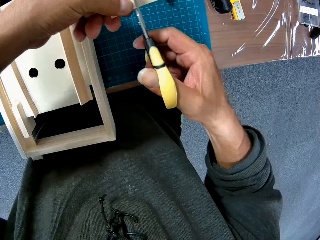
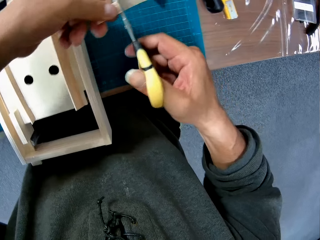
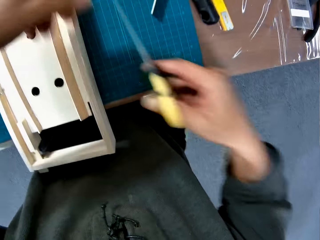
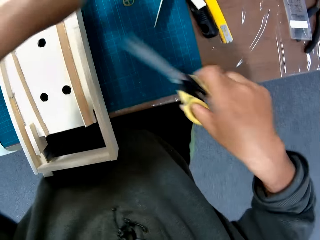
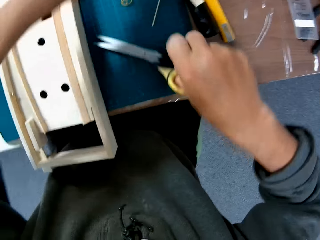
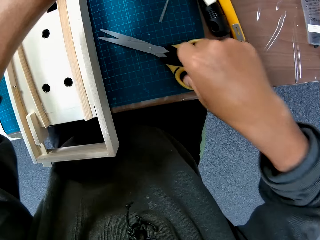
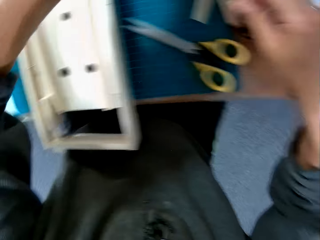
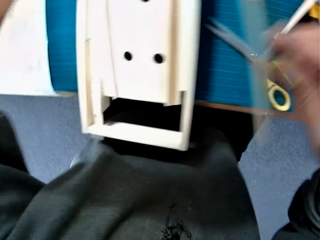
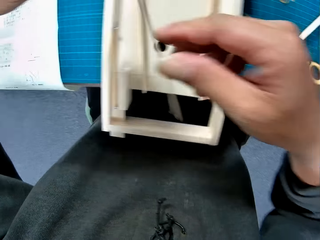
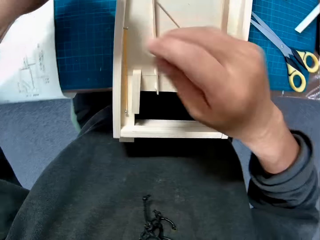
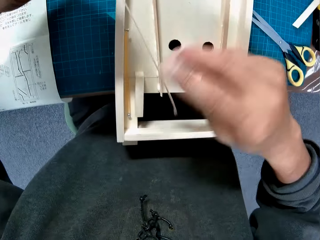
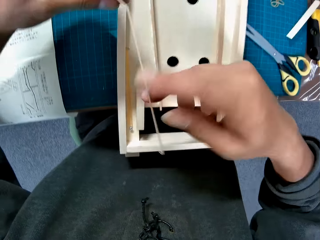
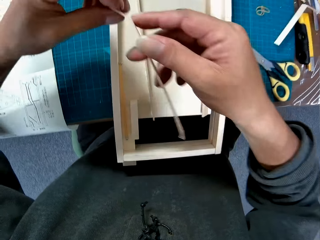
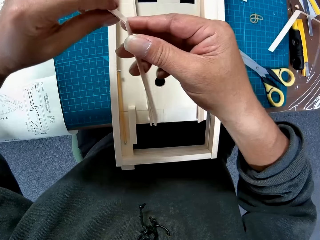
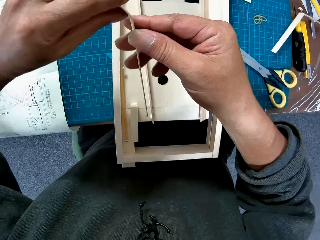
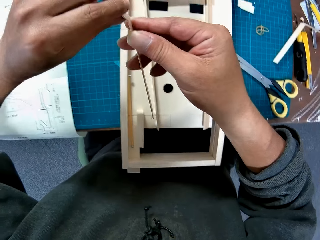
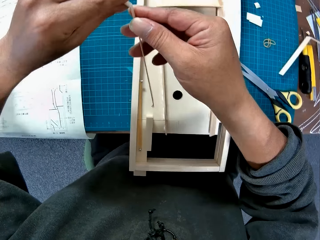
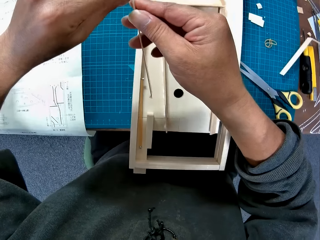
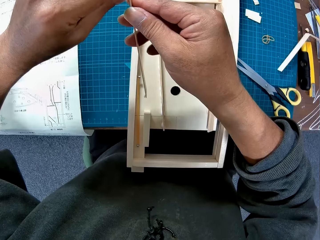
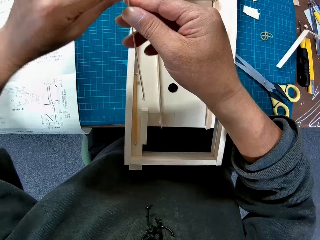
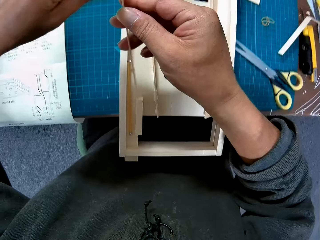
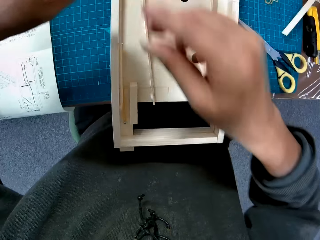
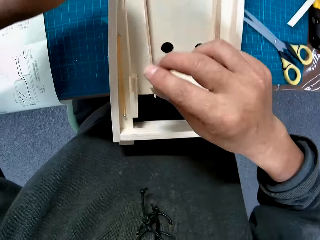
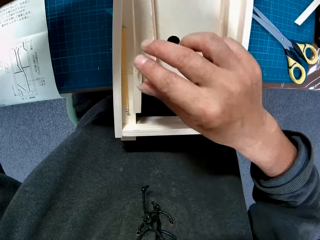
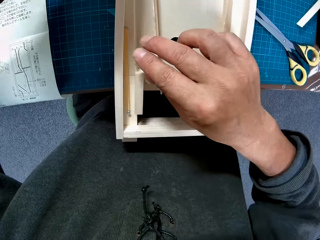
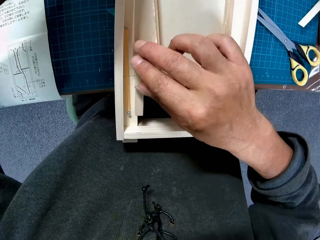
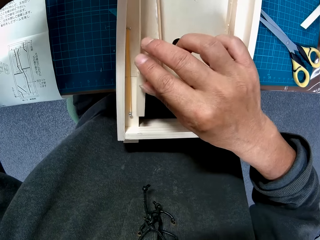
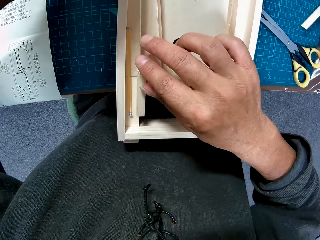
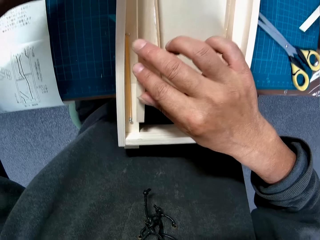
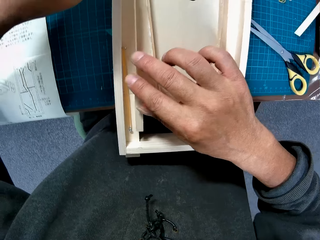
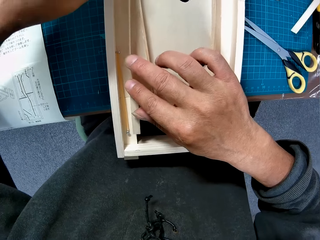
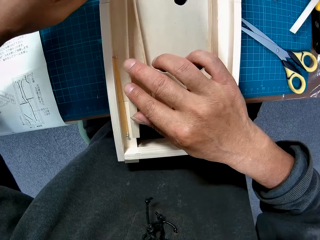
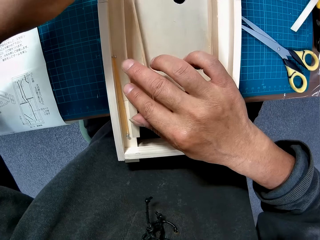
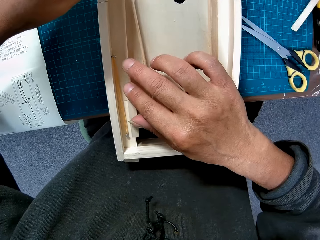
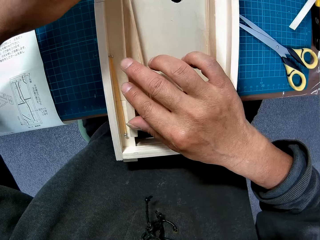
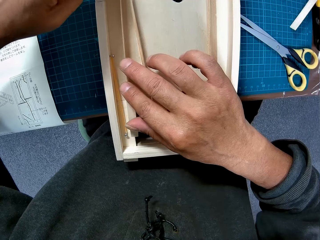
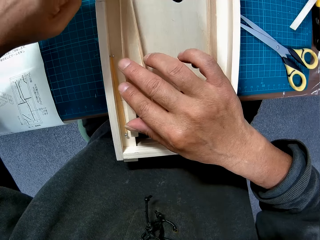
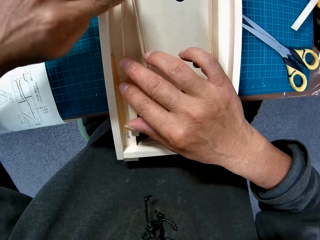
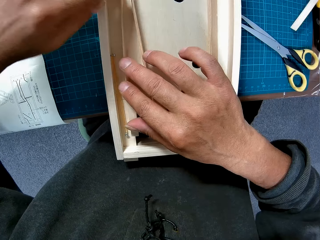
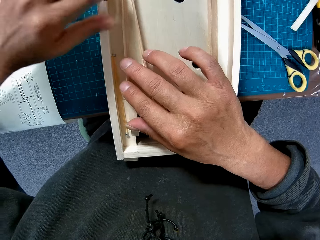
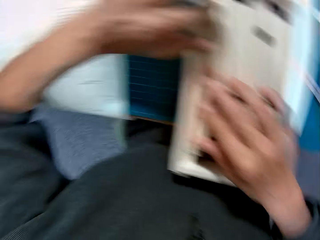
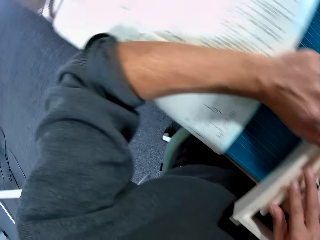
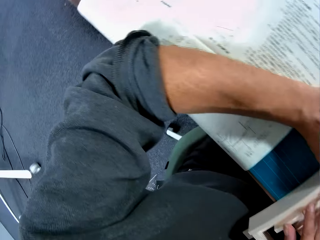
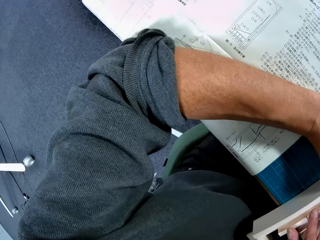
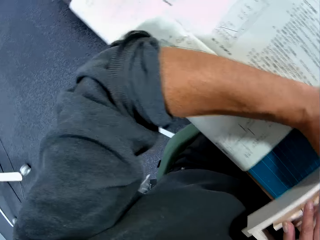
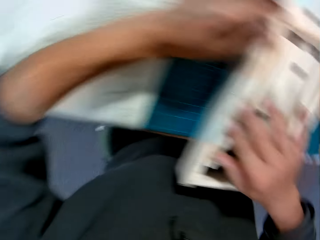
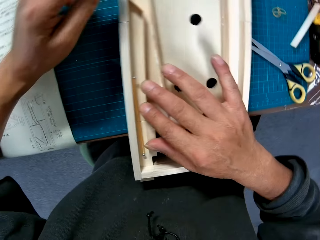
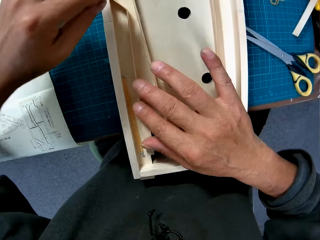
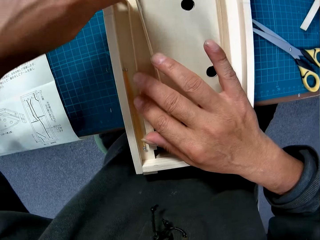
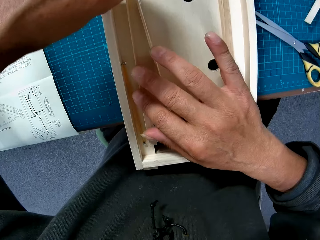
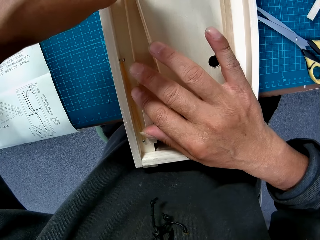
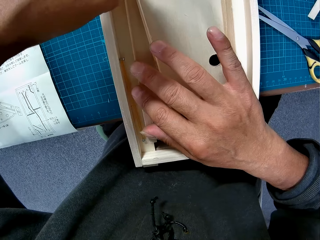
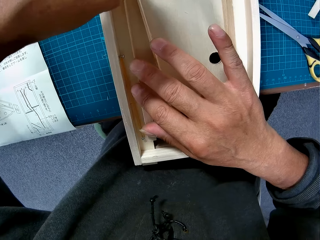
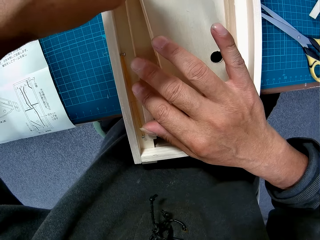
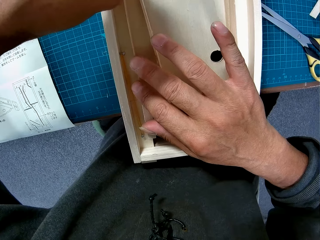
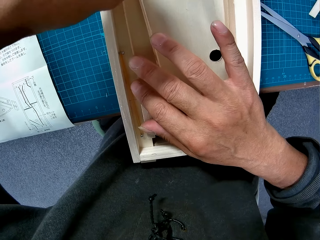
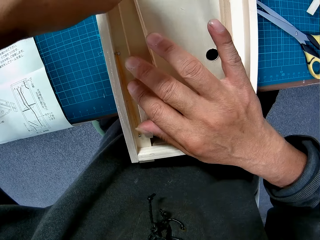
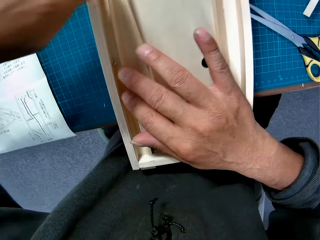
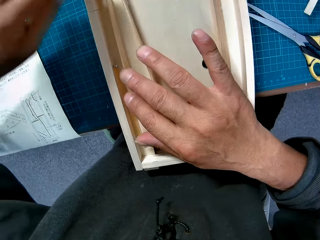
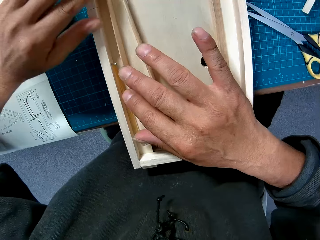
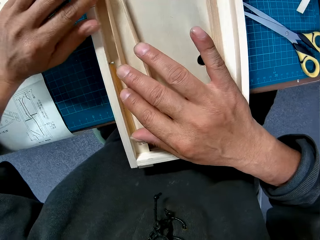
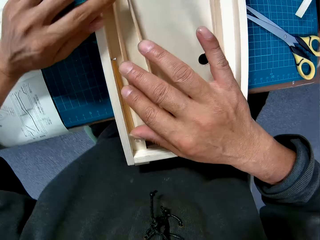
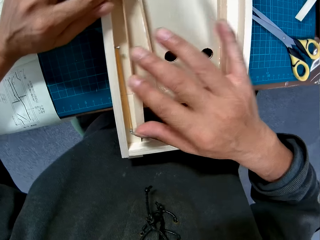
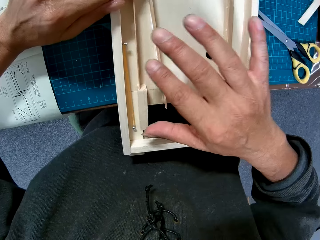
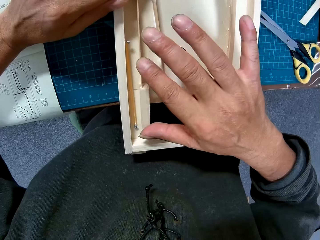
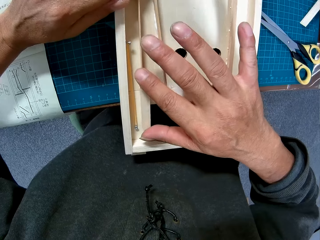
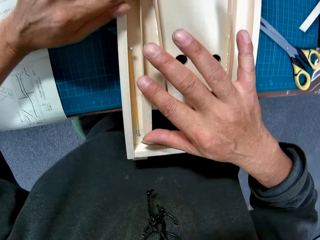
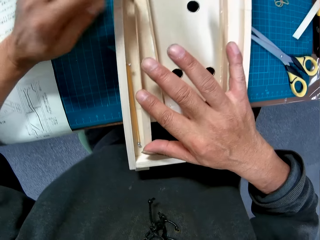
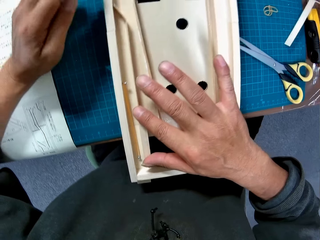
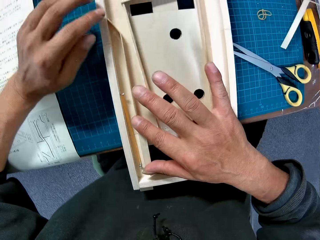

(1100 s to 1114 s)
The camera wearer drops the scissors on the table with her right hand. She cuts a piece of paperboard with a hand. She bends the piece of paperboard or wood with both hands. She places the piece of wood in a wooden model or paperboard model with both hands. She looks around a room. She adjusts the piece of paperboard on the paperboard model.

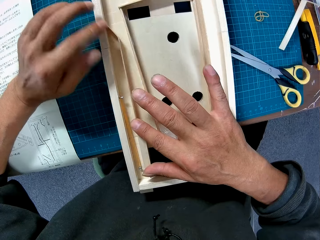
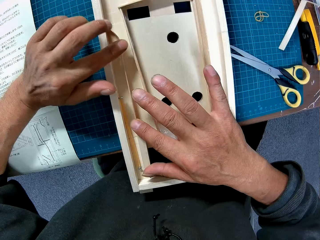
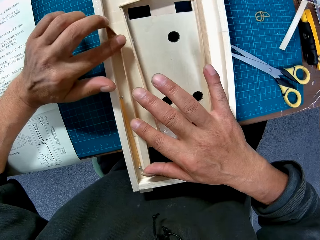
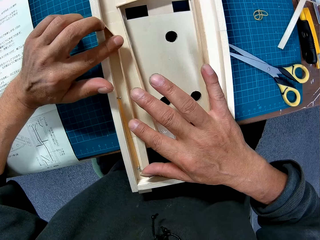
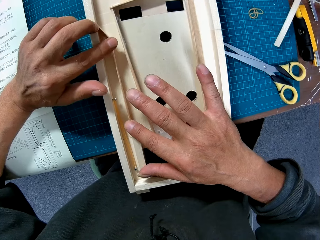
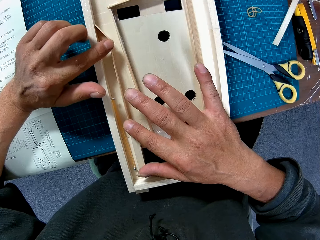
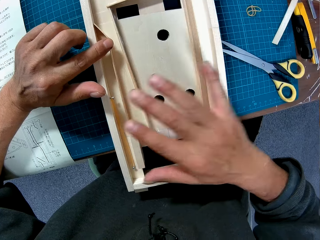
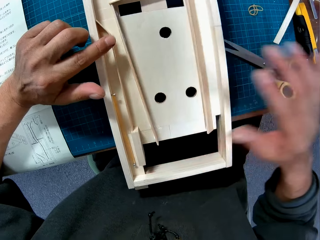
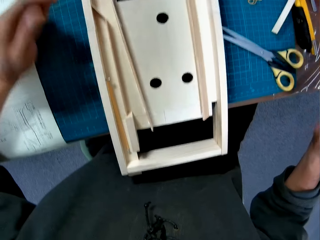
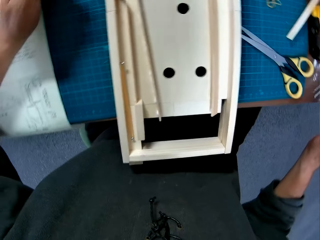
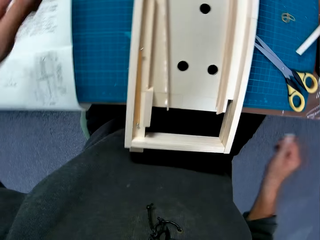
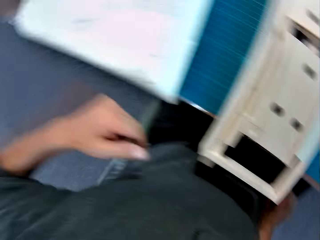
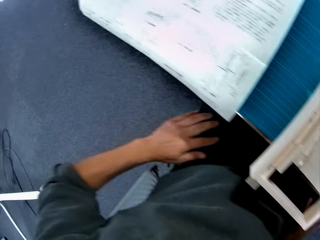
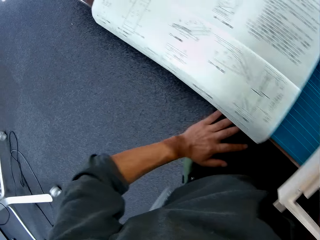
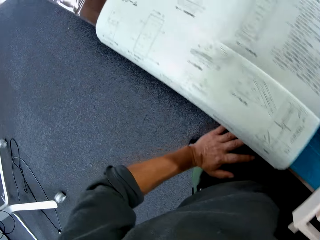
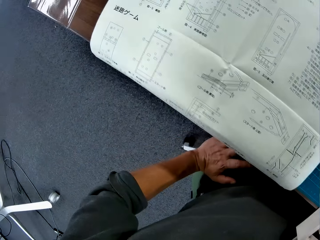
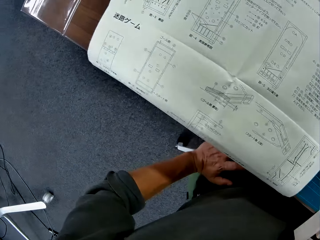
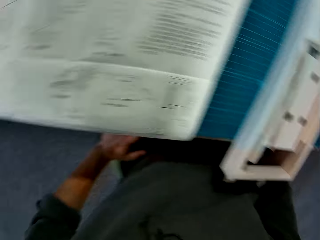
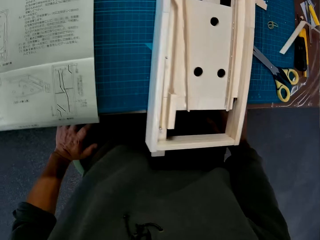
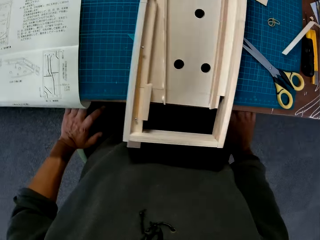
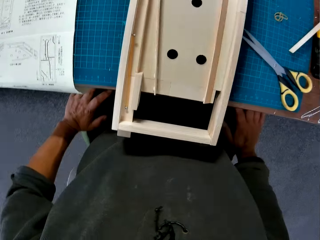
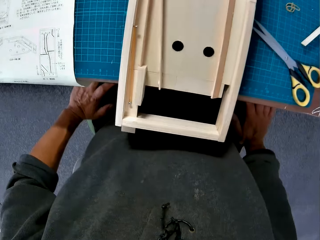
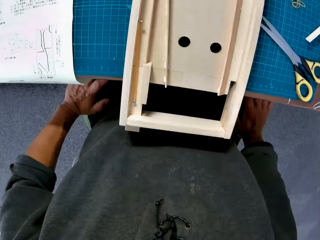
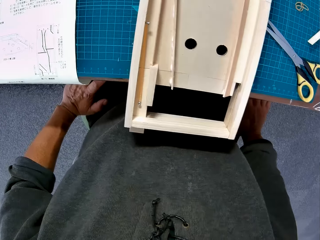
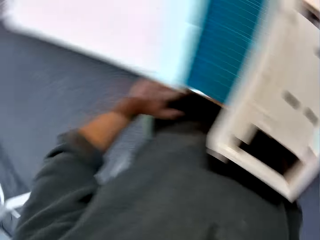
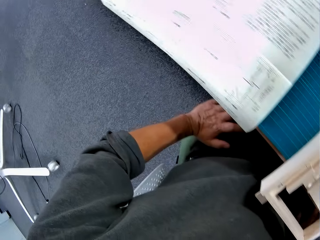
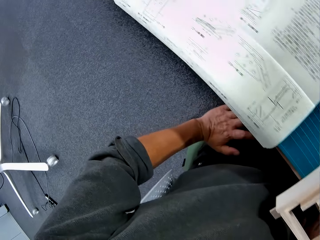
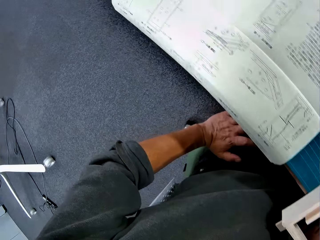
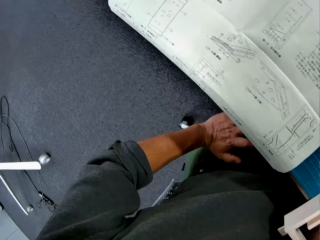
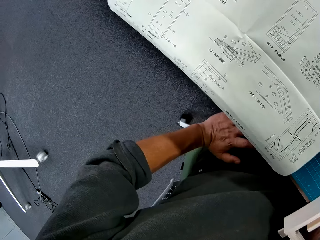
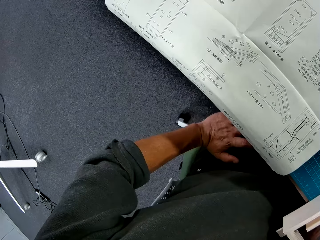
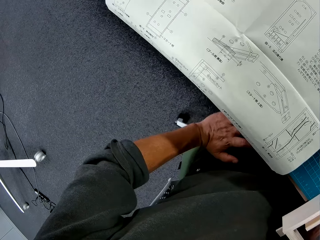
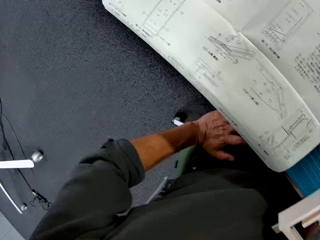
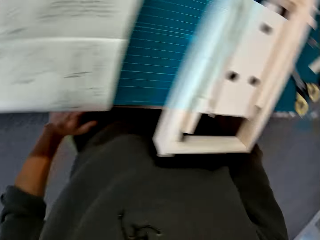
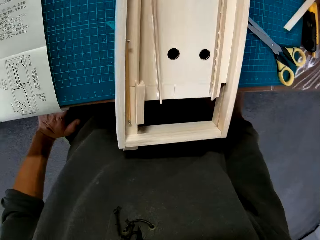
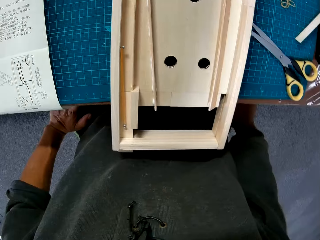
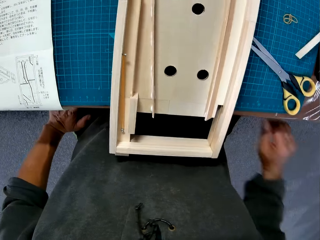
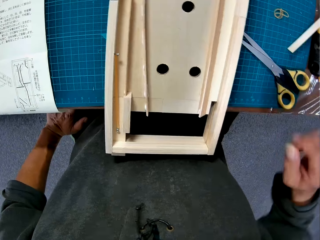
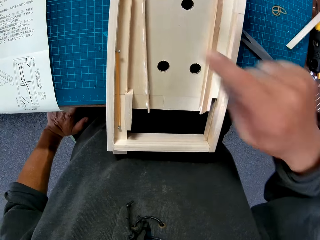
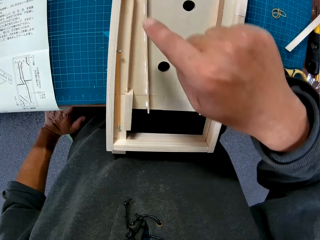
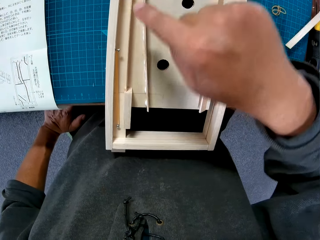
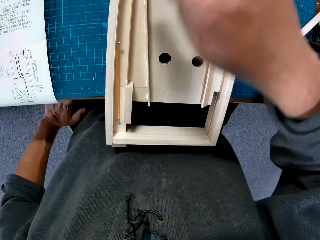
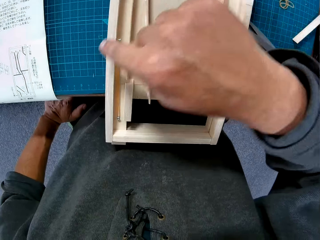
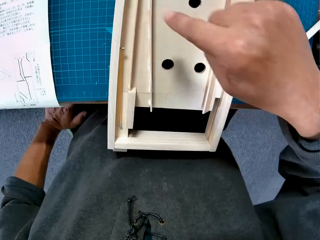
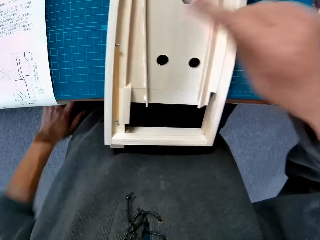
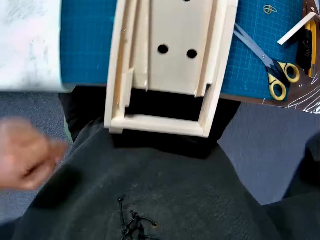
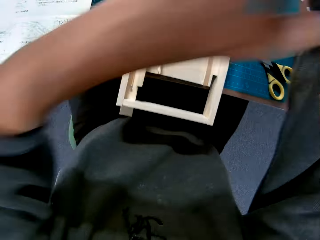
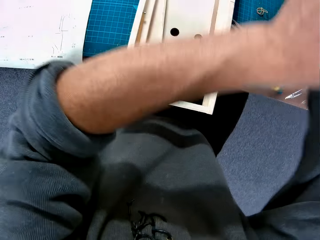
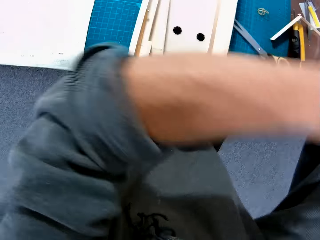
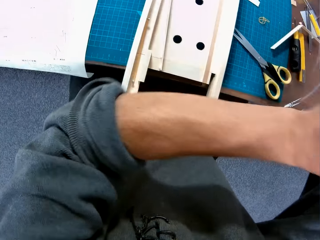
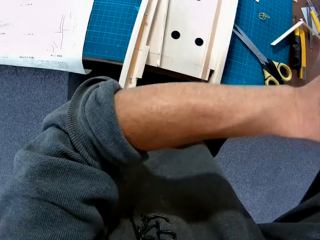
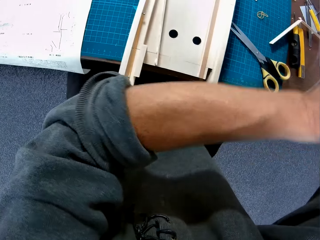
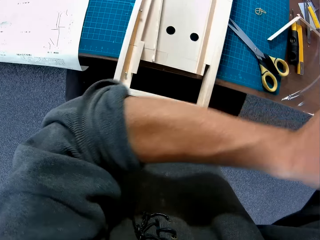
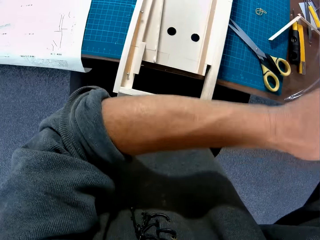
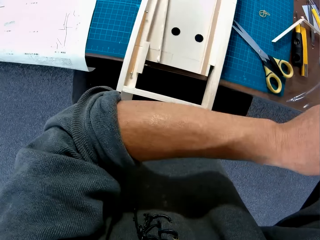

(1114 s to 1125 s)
The camera wearer looks around a room. He places his hands on his lap. He points at the wooden model with his right hand. He adjusts the sleeve of his clothes with his left hand.
